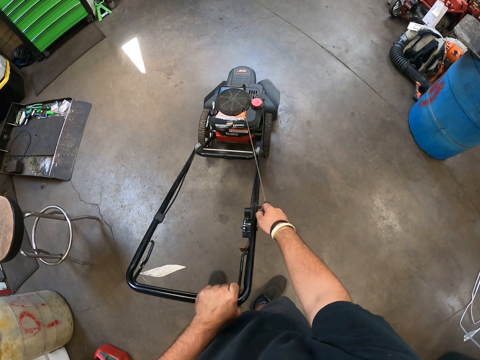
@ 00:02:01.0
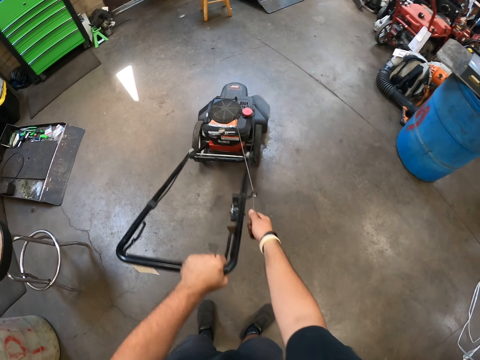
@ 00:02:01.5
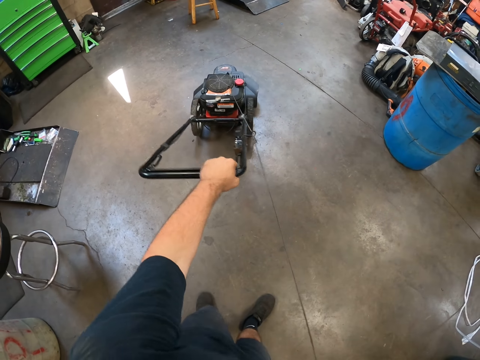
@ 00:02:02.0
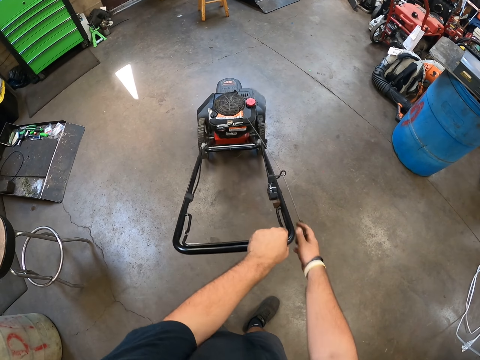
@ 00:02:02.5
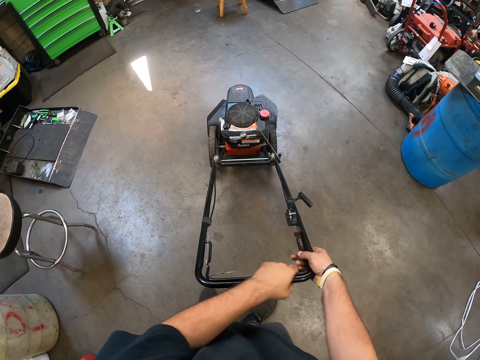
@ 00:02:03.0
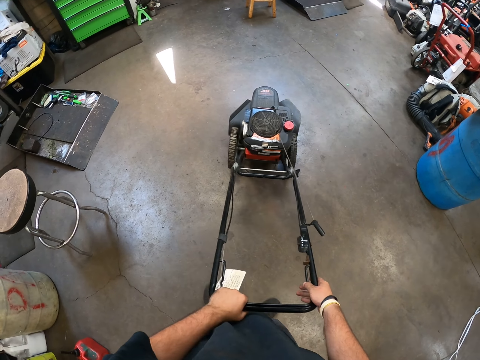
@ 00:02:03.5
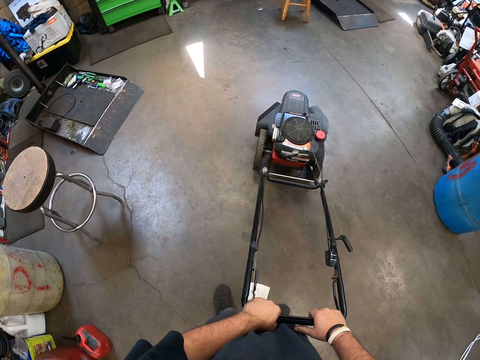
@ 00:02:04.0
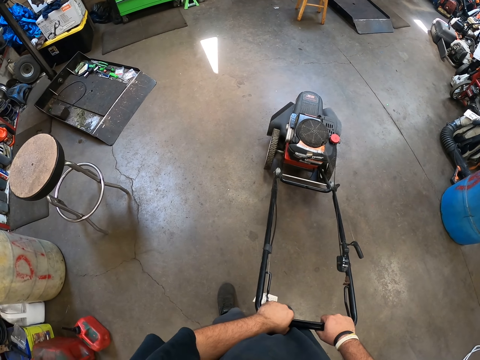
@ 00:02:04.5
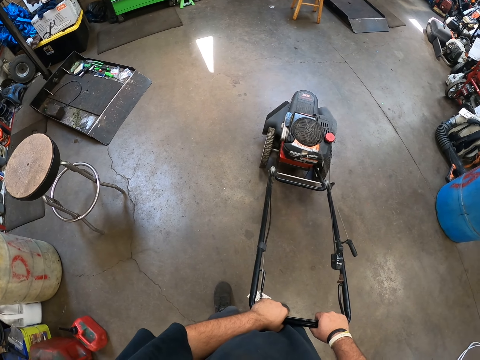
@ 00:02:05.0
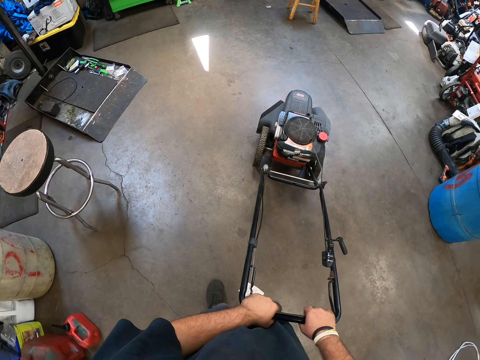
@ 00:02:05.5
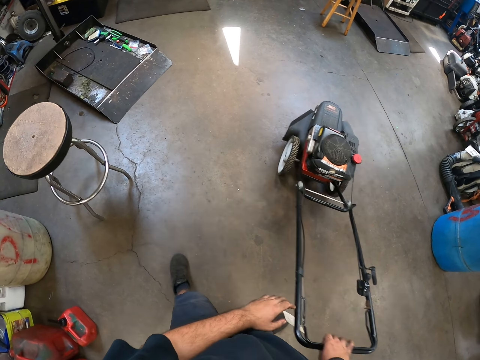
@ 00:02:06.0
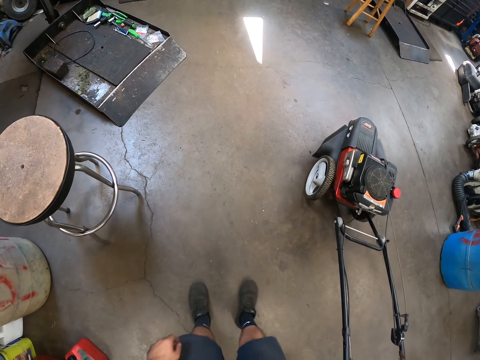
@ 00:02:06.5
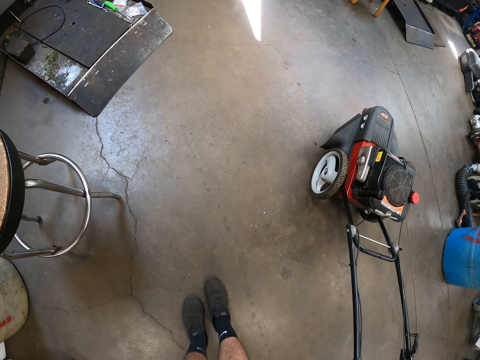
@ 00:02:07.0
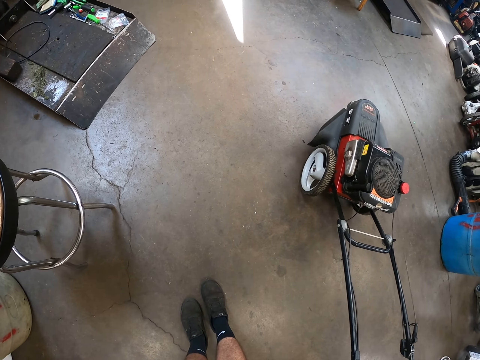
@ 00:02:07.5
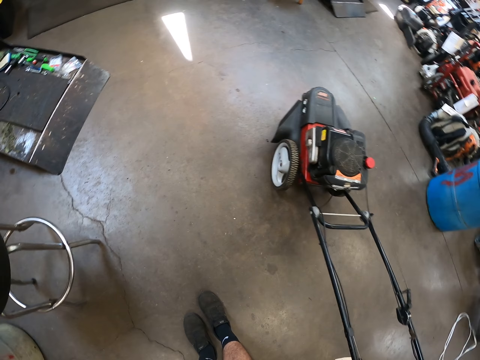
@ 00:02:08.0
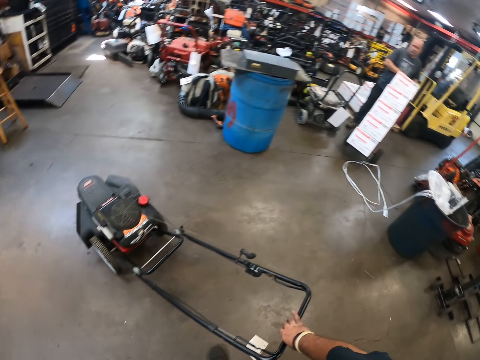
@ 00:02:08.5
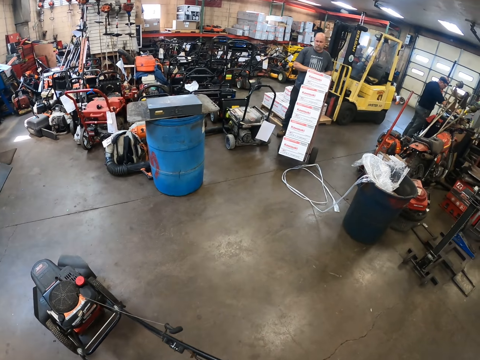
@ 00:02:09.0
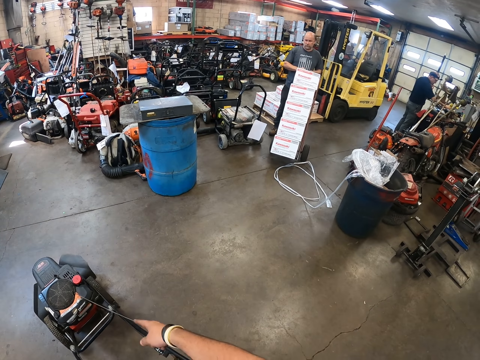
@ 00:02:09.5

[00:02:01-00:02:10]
The camera wearer starts the lawn mower. They pull a start cord in the lawn mower. They look around the workshop.

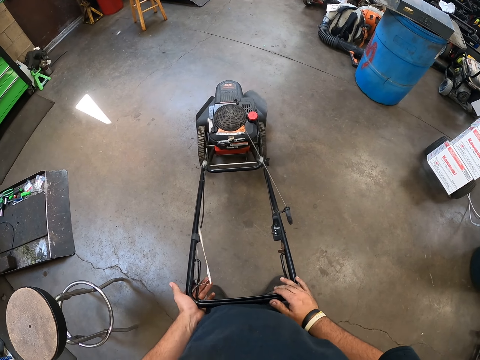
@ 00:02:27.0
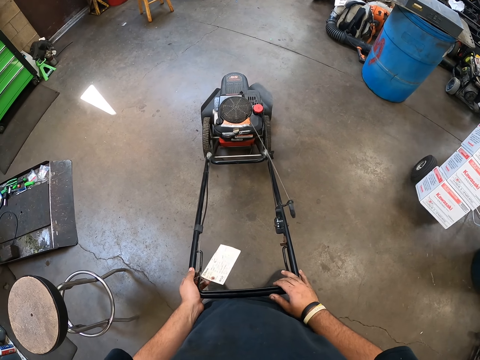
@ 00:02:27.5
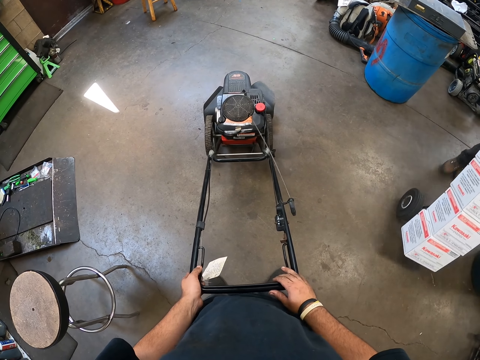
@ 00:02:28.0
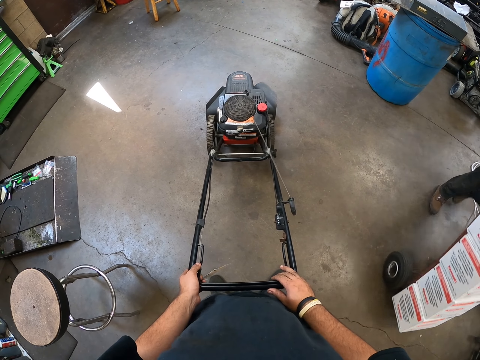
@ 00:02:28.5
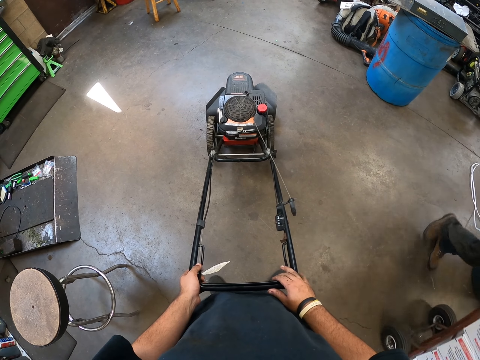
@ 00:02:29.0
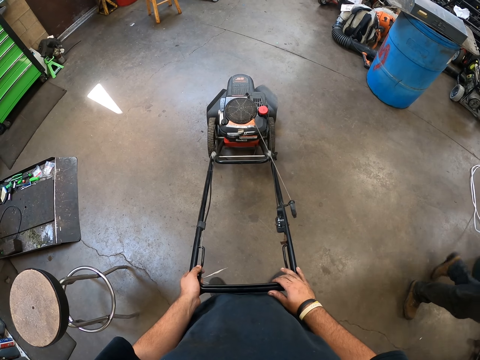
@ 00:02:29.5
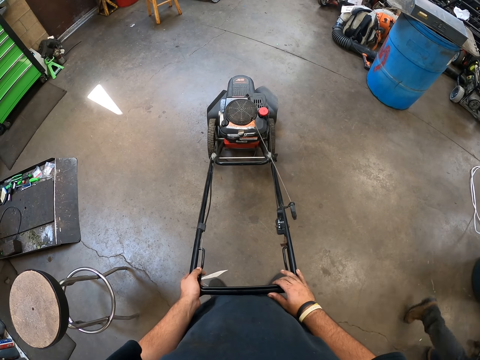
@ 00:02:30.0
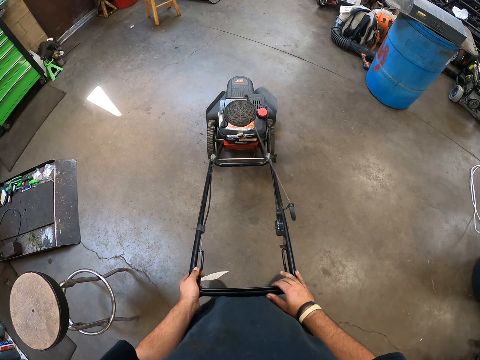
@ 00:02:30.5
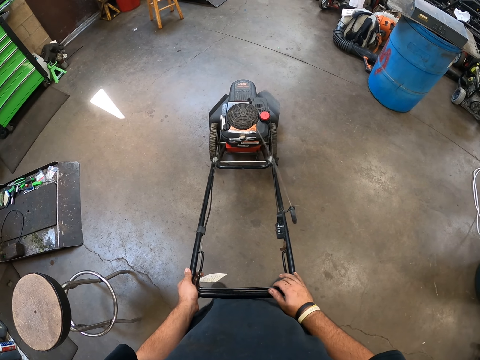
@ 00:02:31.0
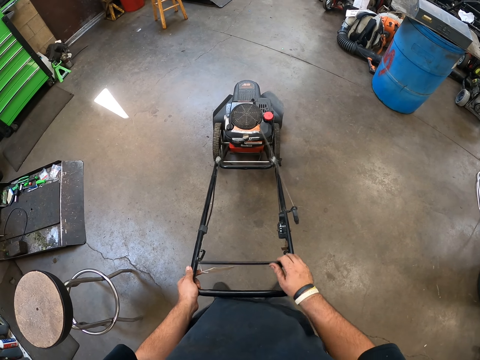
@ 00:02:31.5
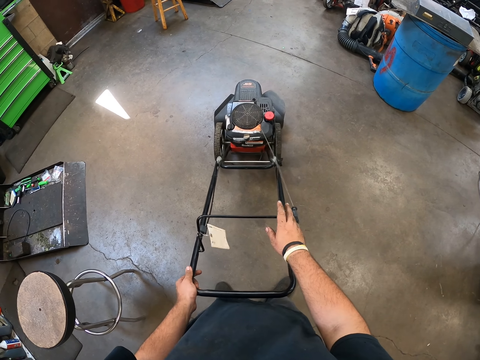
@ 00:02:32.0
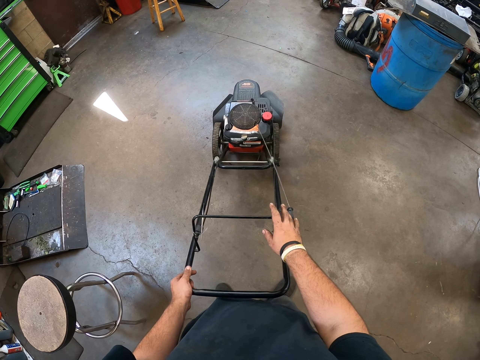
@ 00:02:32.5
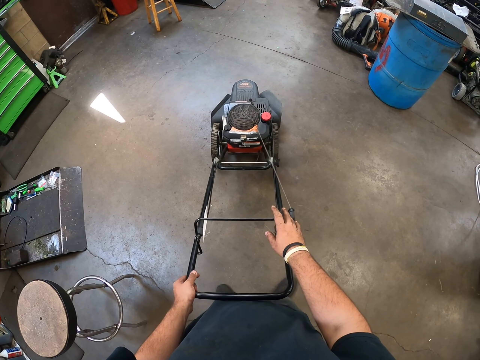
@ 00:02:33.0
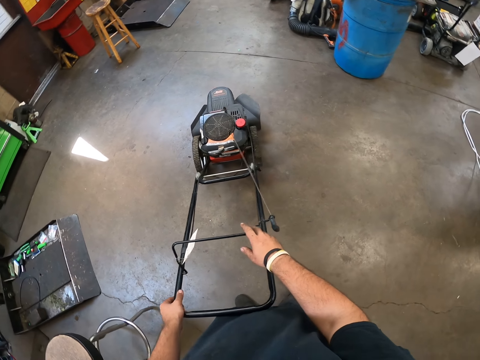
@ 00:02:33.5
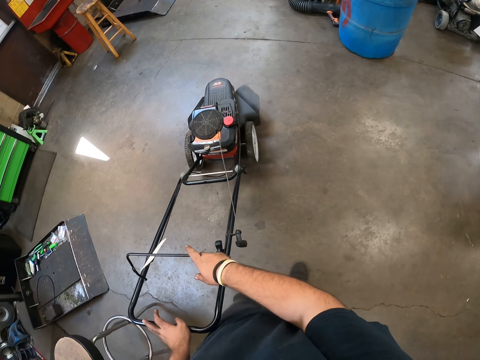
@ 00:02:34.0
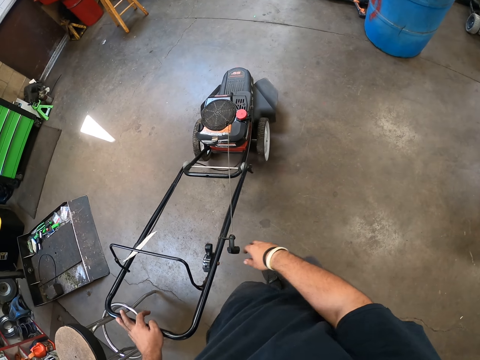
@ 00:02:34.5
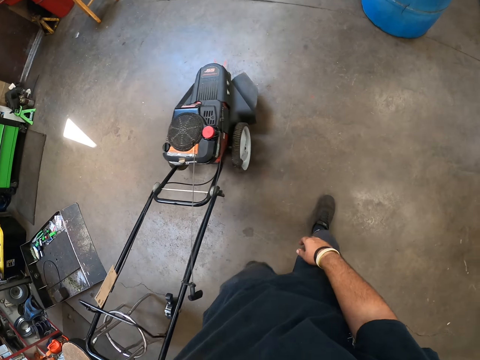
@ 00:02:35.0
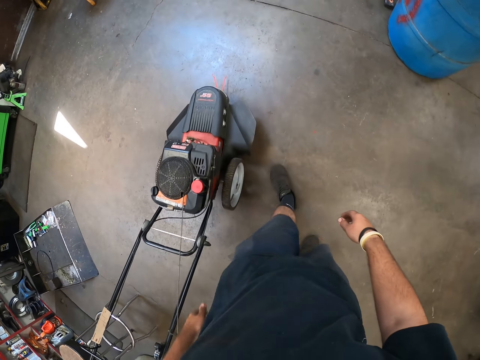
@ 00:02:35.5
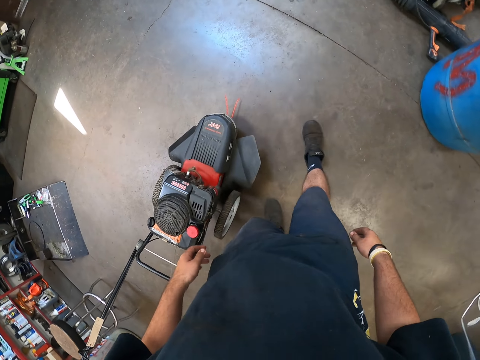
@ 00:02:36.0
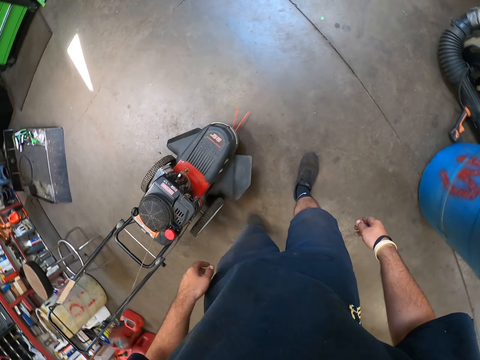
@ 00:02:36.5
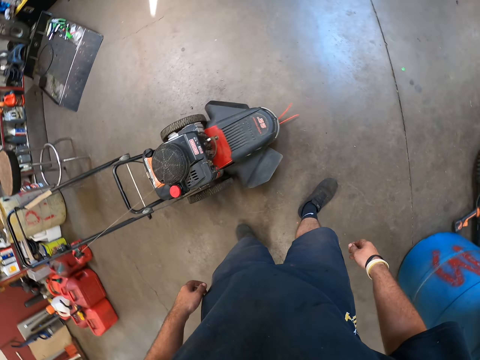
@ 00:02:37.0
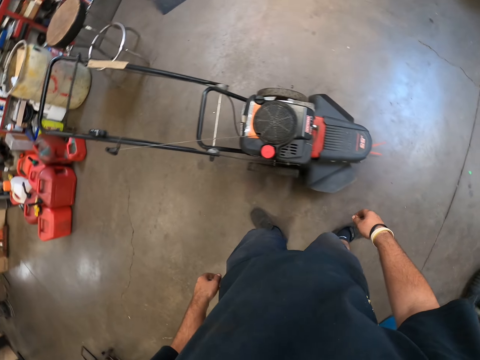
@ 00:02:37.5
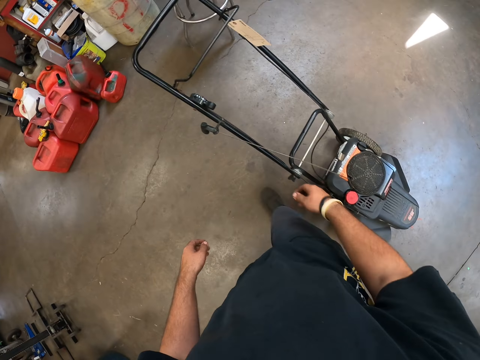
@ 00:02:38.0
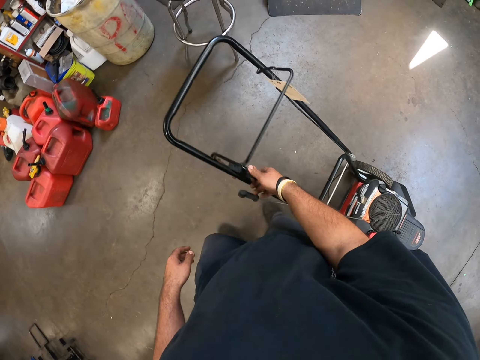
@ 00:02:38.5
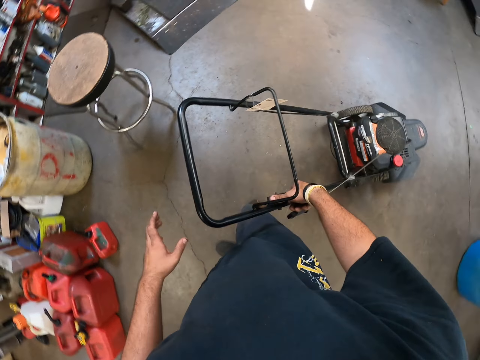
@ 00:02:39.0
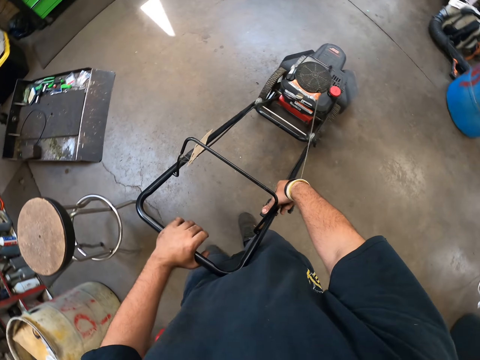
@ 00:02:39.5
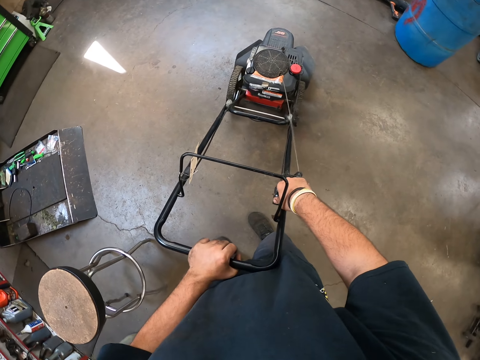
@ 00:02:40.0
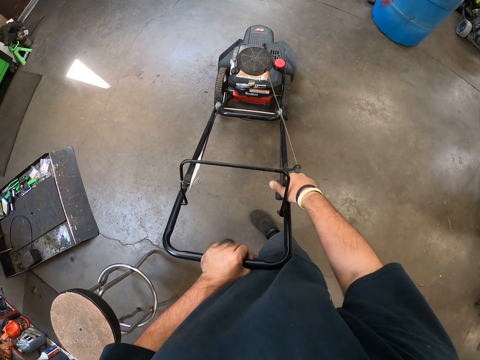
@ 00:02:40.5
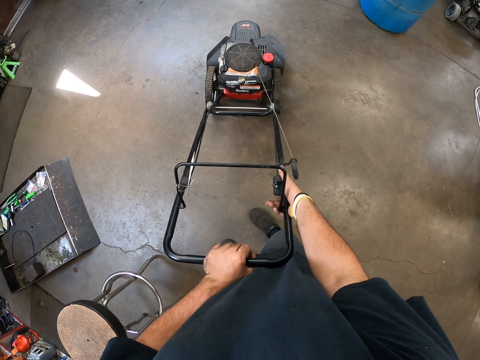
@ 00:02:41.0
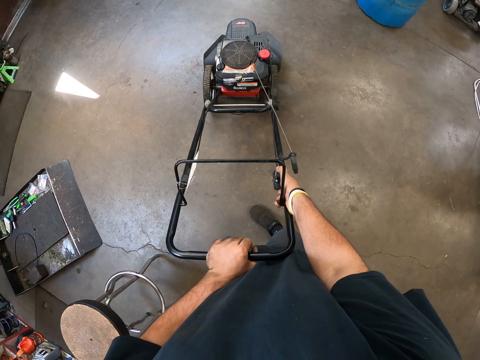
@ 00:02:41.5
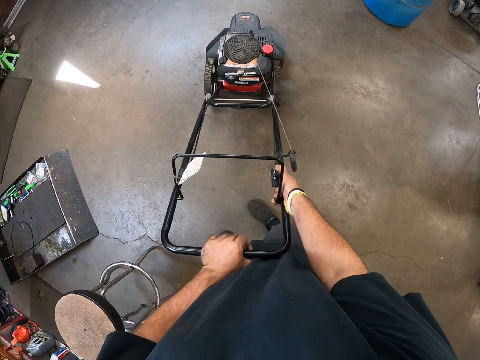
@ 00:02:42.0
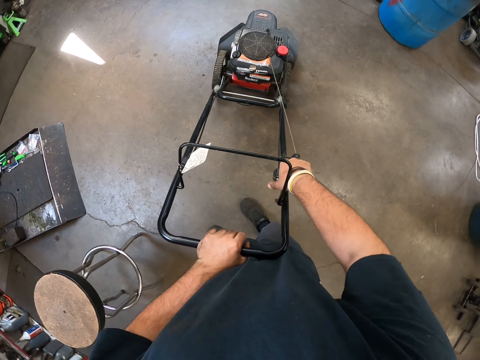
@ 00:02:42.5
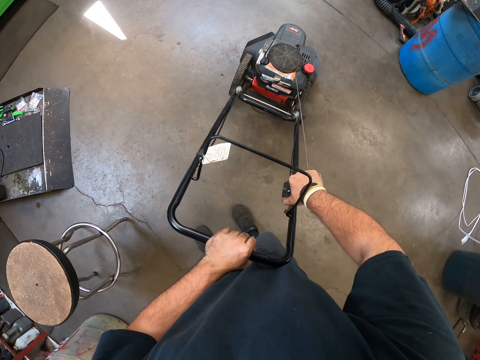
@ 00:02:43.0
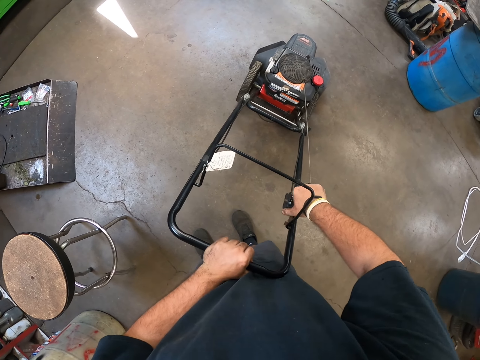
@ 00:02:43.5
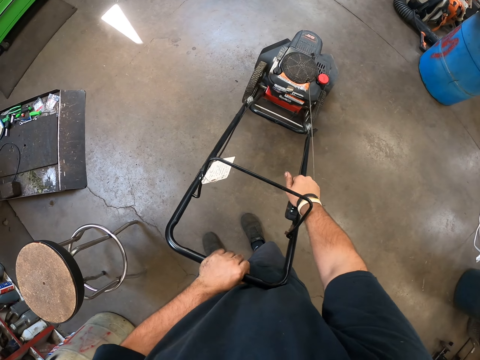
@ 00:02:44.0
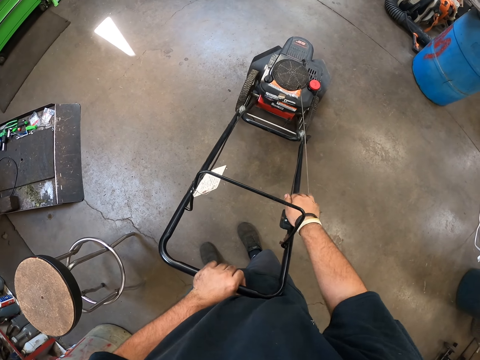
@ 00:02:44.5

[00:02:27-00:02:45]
The camera wearer pulls the safety shut off lever. They let go of the safety shut off lever. They walk around the workshop. They walk around the lawn mower. They inspect the lawn mower. They look around the workshop.
